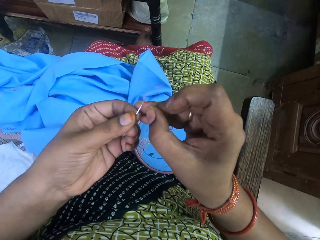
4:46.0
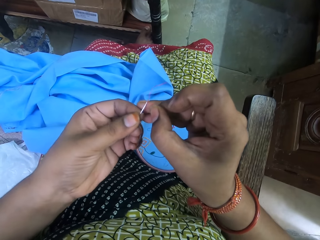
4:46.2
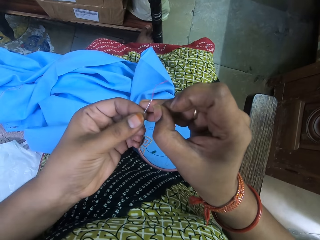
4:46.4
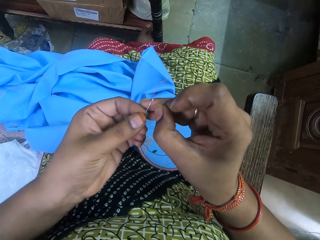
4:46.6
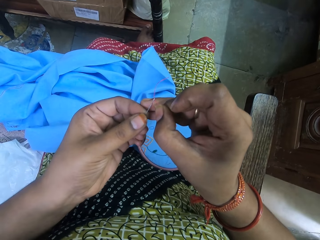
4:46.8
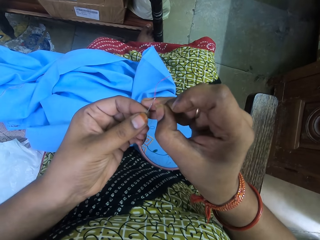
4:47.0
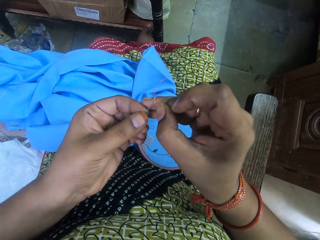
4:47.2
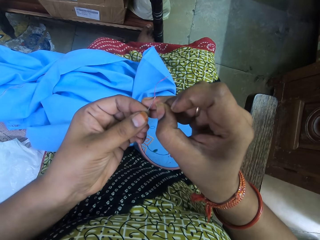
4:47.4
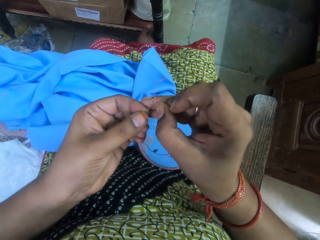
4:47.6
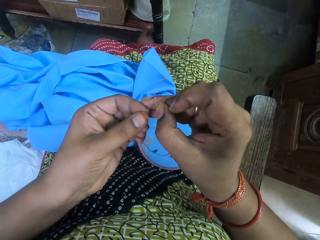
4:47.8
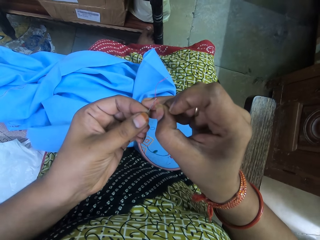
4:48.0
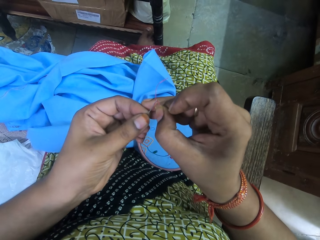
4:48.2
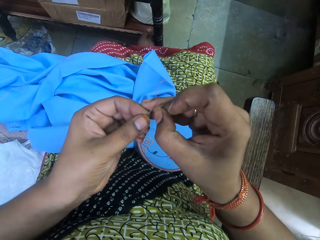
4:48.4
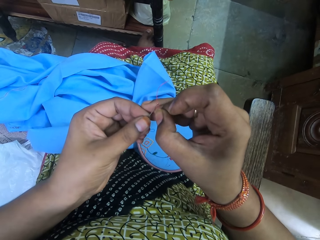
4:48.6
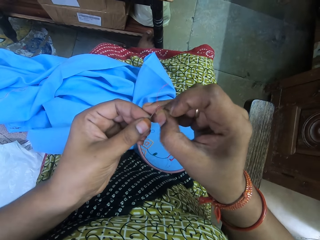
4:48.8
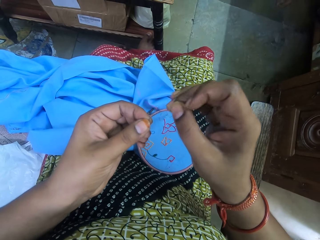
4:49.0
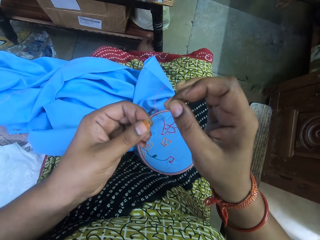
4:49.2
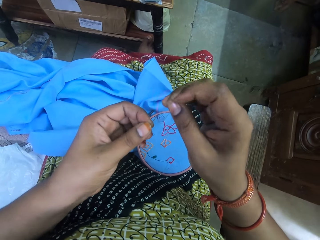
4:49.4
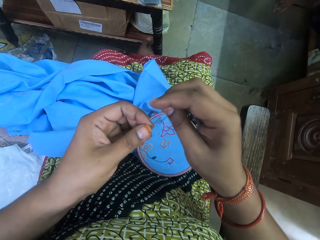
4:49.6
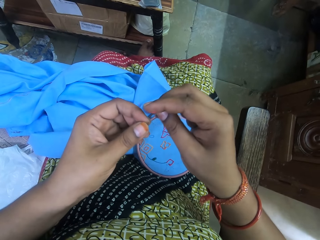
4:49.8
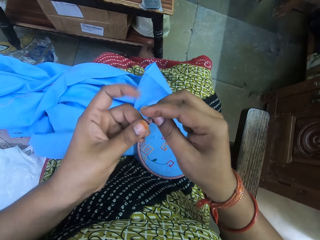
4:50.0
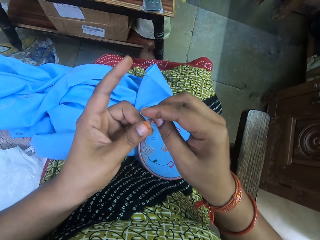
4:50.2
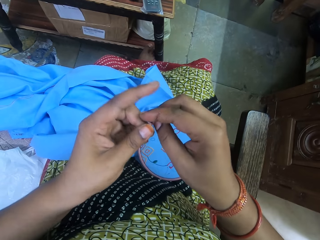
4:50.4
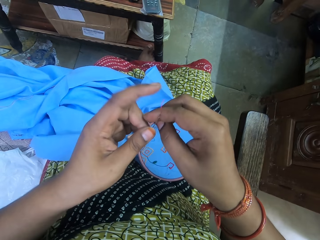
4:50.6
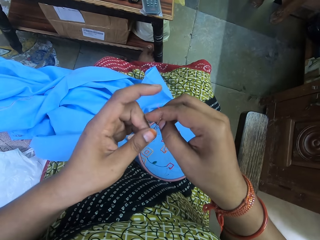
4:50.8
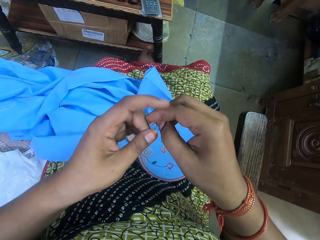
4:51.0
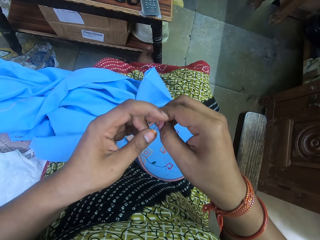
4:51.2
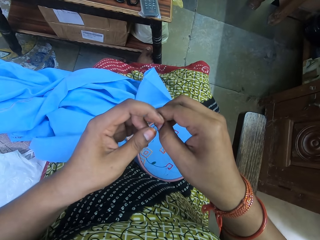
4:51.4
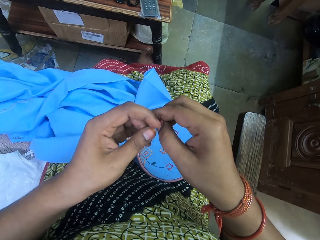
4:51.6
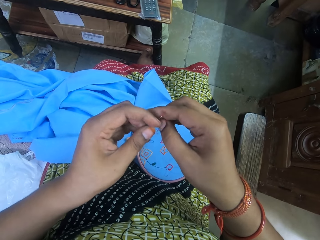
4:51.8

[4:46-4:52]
The camera wearer inserts the thread in her right hand into the needle in her left hand.

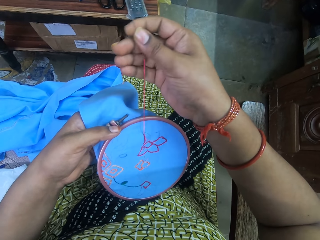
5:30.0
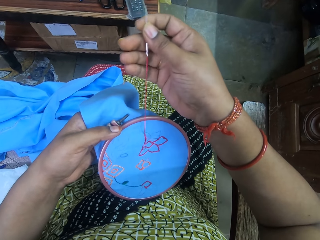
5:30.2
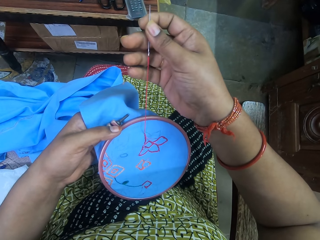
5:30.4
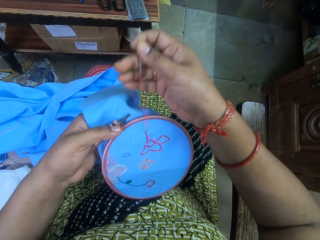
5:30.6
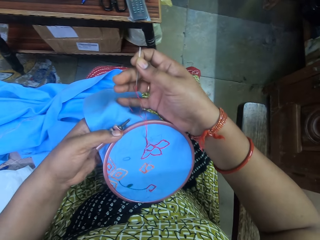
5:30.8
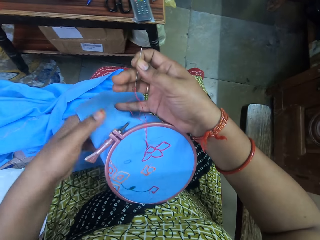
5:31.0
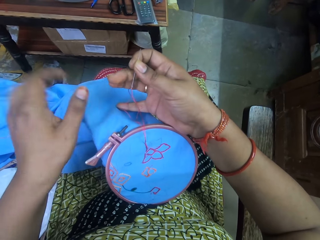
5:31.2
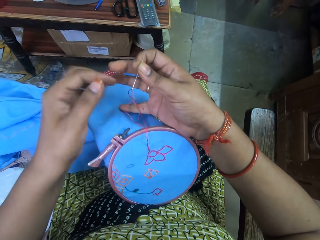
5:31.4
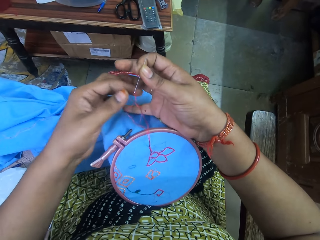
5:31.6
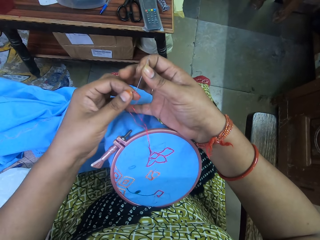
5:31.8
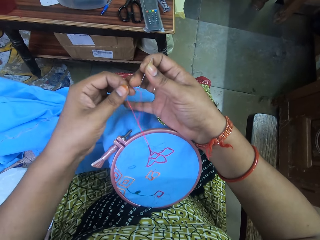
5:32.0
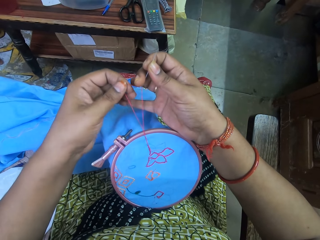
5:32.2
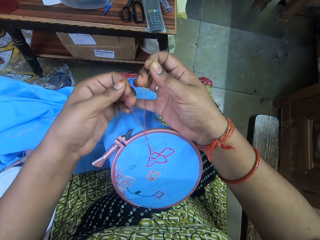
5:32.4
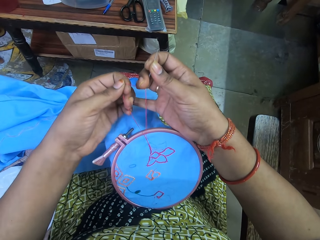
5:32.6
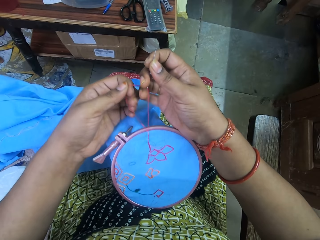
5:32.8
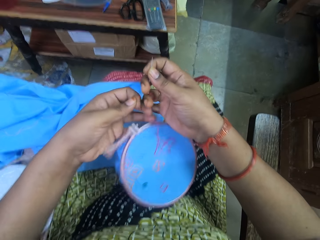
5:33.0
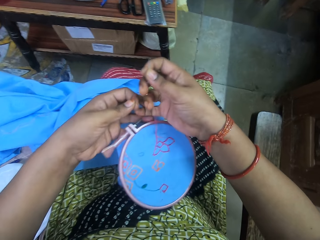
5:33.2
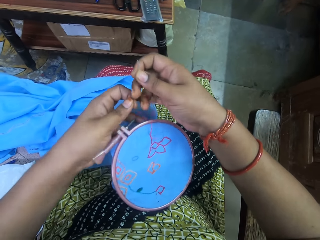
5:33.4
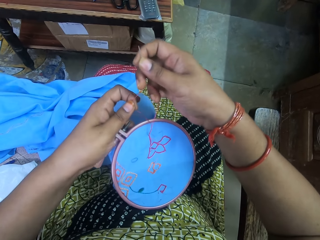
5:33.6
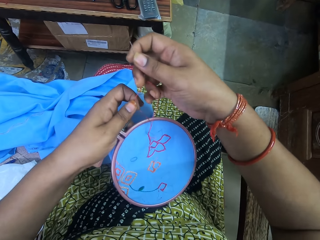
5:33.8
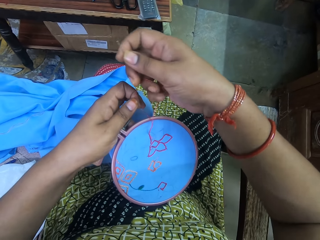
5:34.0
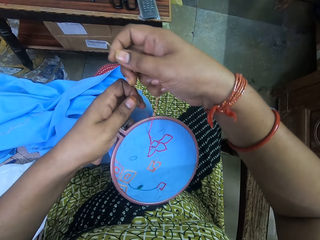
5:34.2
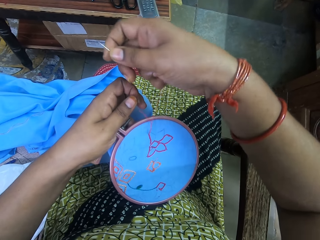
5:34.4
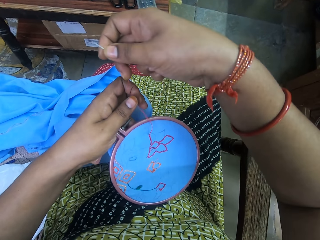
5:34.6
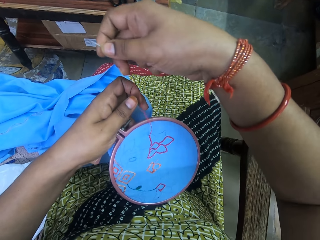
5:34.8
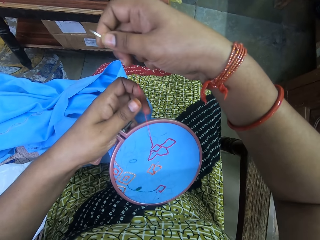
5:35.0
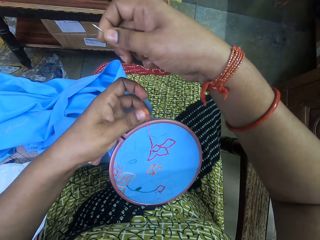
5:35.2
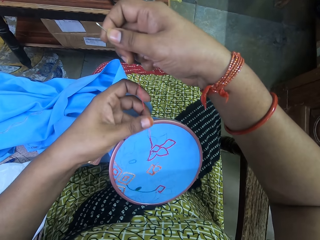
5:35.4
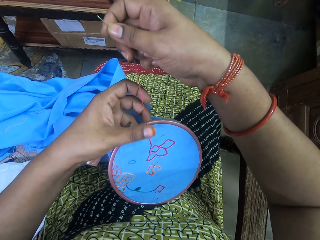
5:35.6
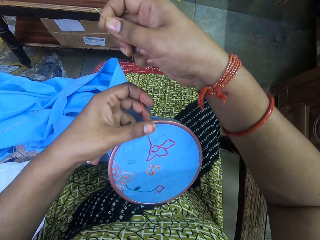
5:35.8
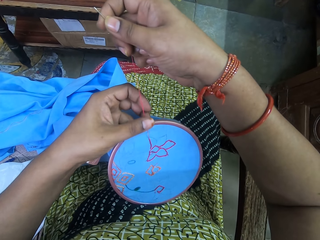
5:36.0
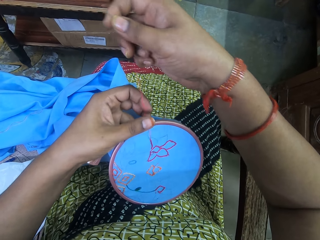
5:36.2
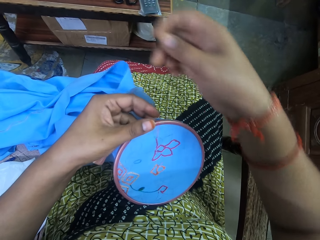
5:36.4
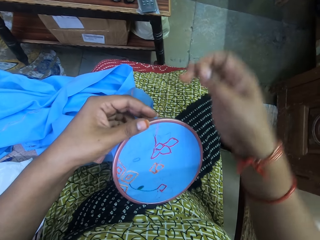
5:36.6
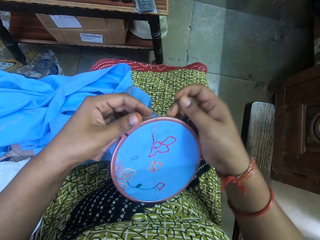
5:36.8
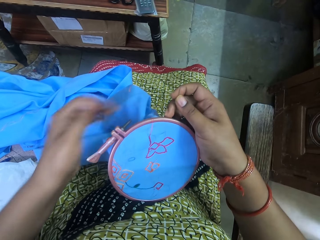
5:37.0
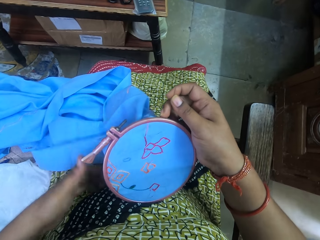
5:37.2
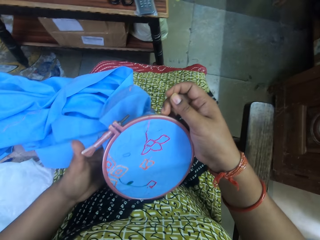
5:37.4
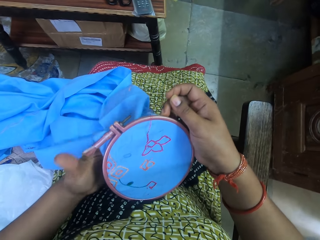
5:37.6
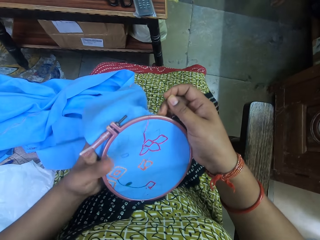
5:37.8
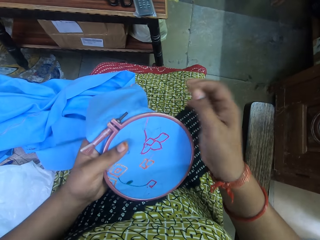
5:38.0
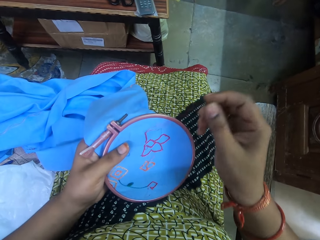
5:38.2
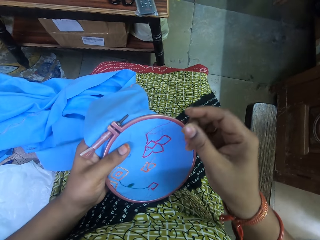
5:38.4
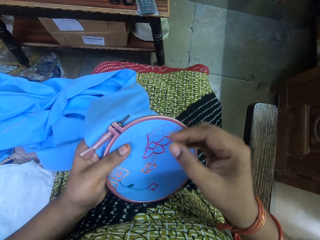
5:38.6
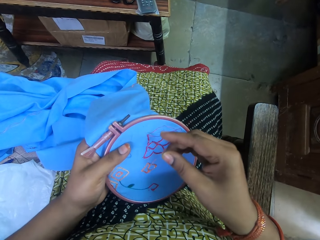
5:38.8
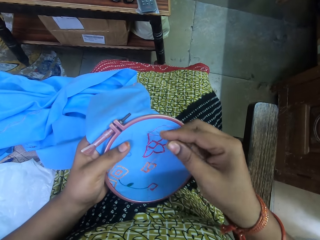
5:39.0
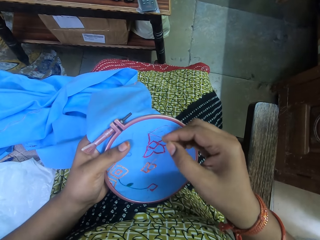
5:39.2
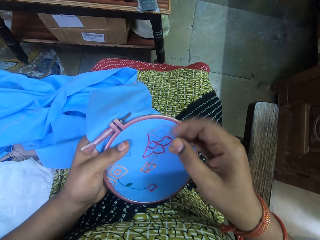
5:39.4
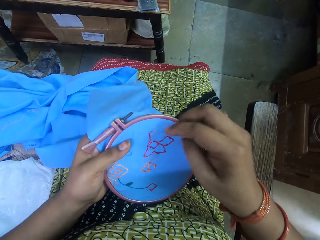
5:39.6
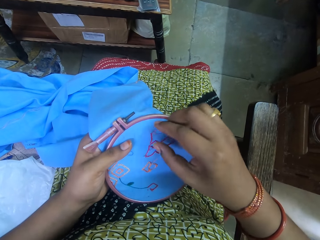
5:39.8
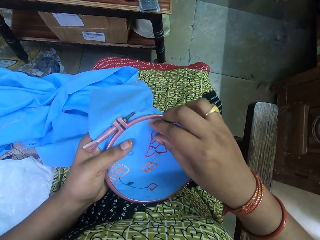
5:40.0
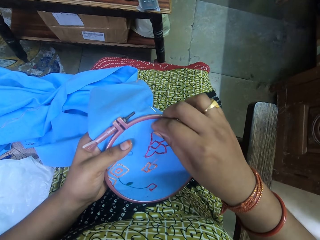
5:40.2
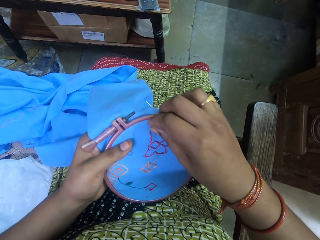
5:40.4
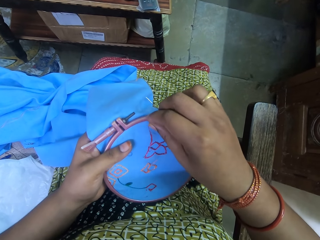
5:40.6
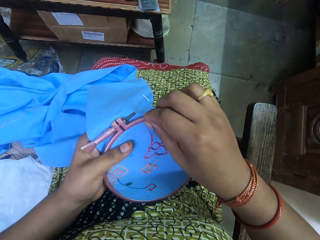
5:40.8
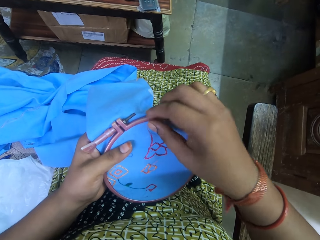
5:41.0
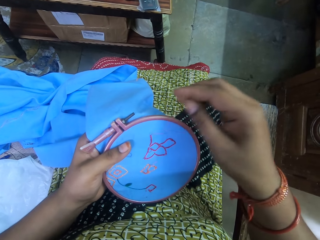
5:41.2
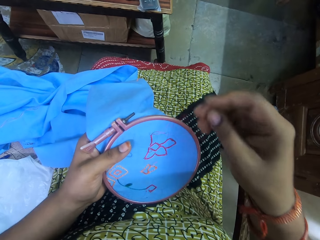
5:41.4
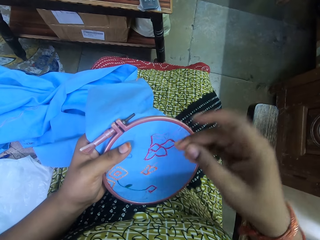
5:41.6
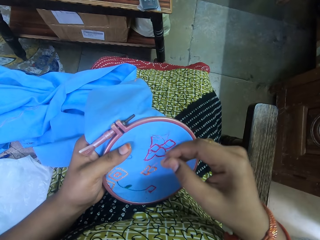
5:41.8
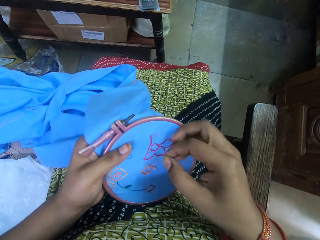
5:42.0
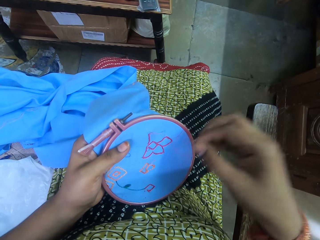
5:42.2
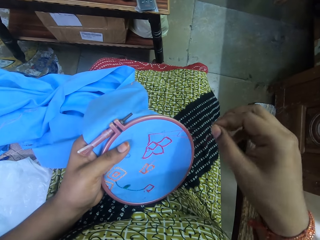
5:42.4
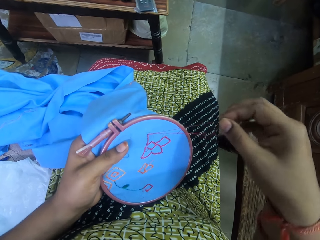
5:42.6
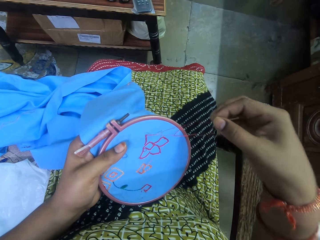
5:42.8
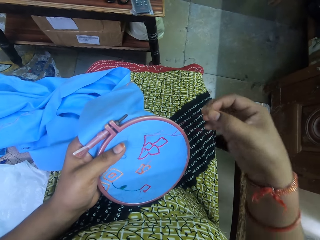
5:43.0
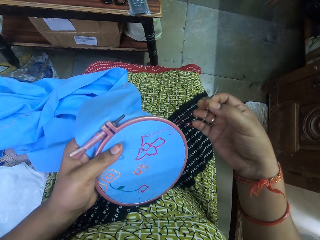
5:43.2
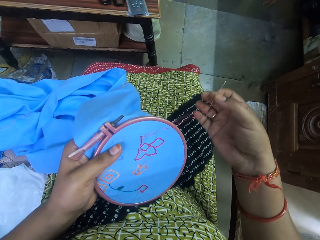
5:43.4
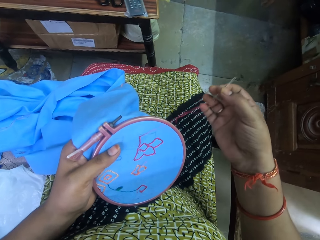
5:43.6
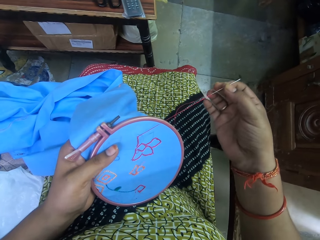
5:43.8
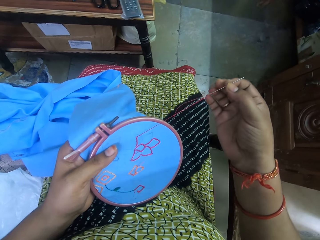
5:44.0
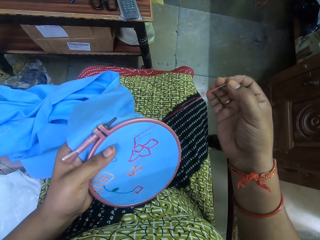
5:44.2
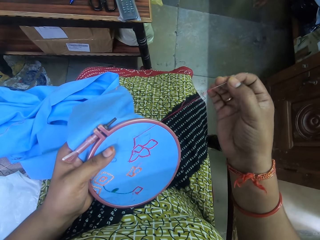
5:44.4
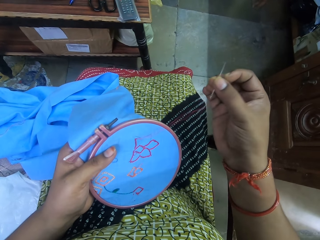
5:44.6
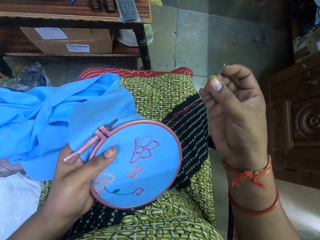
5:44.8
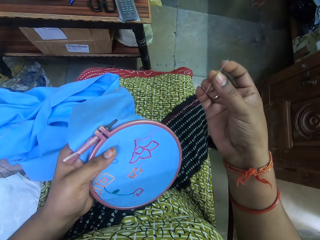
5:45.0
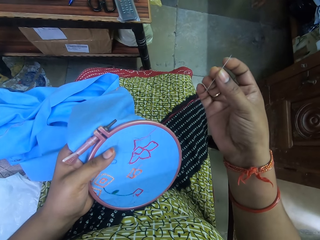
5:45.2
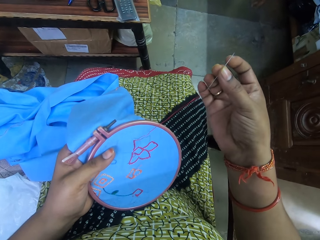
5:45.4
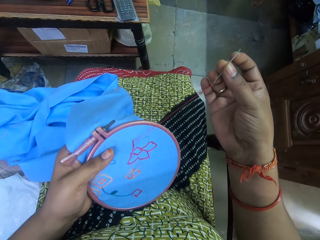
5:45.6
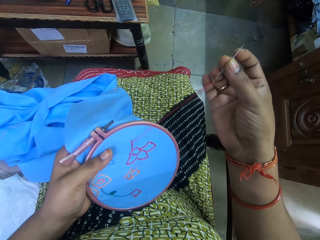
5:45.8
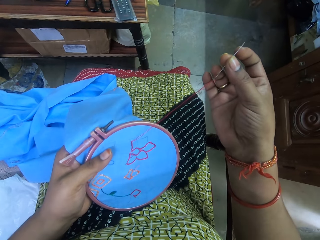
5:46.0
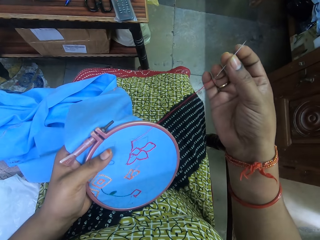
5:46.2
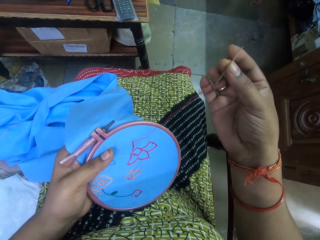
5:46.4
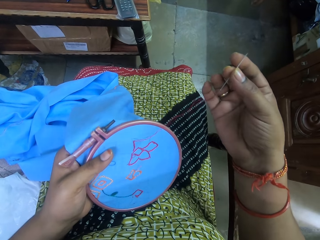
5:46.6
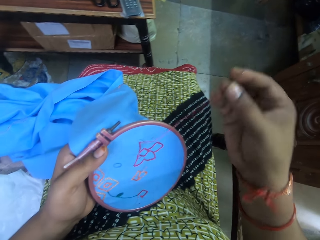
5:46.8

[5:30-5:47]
The camera wearer adjusts the thread in the needle. She touches the thread in the needle with her left hand. She touches the fabric with her left hand. She takes the cloth from the lap. She pulls the thread on the fabric with her right hand. She looks at the needle.
